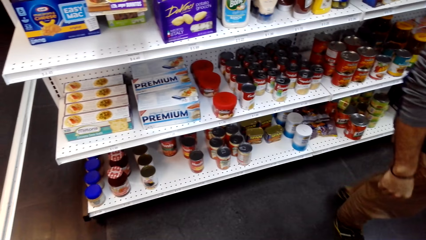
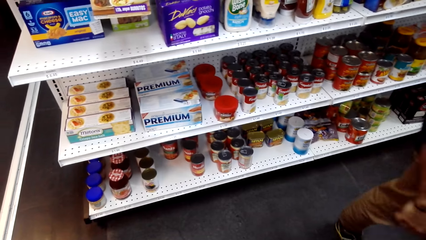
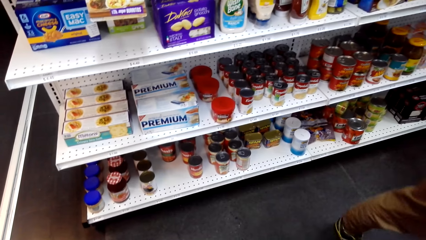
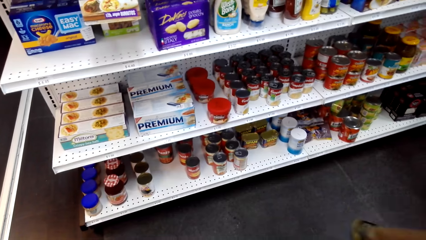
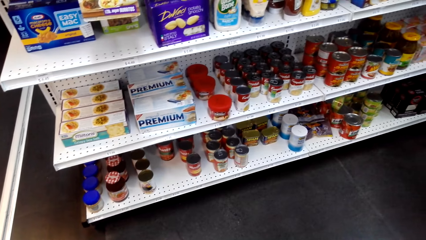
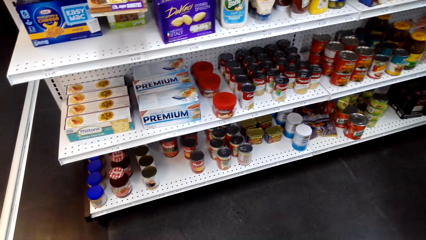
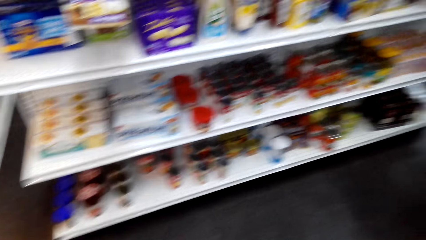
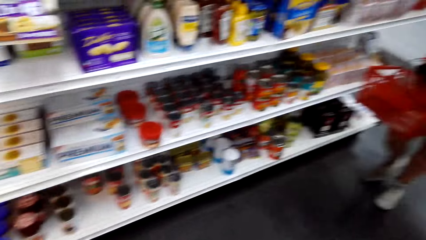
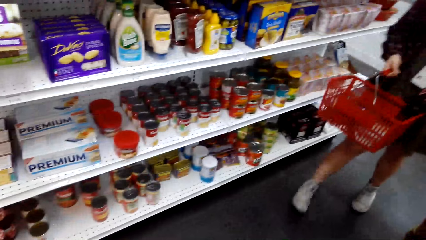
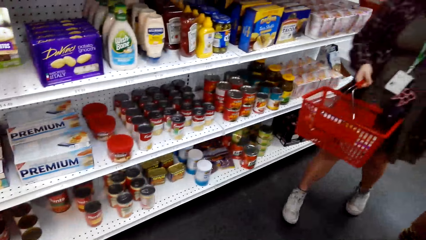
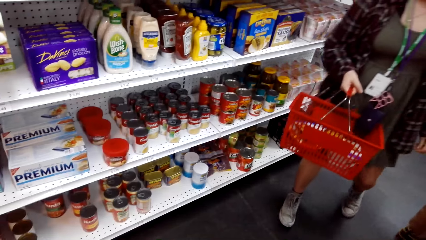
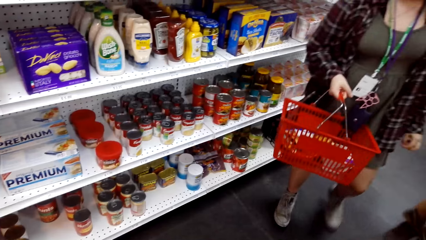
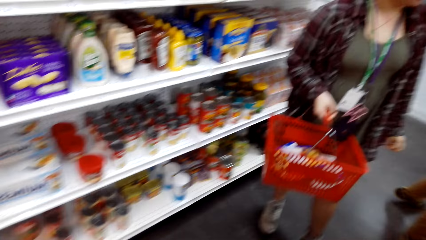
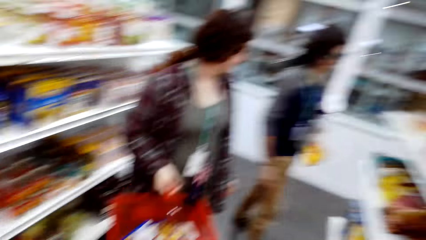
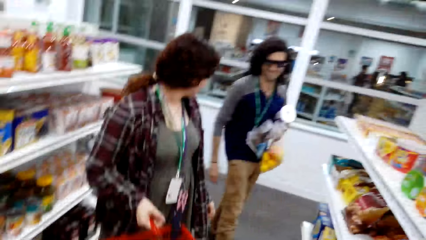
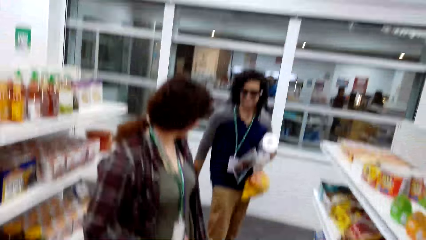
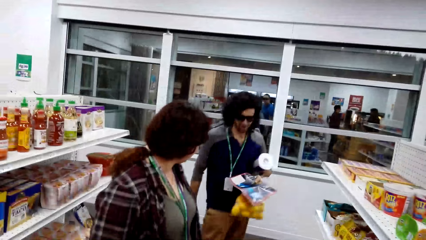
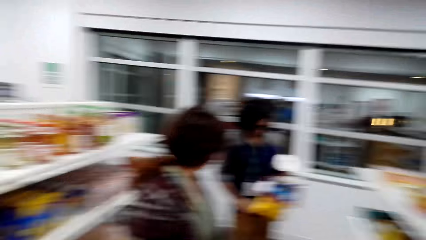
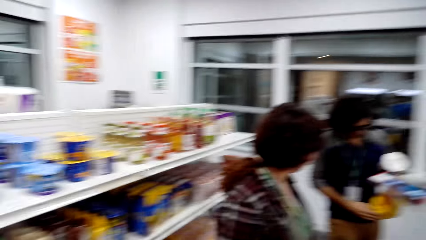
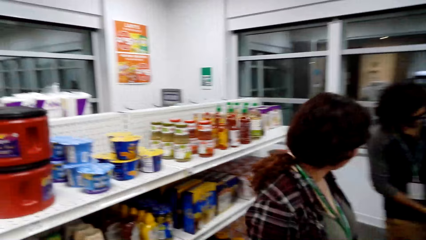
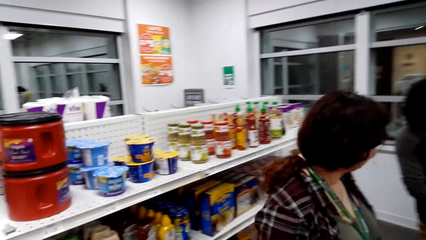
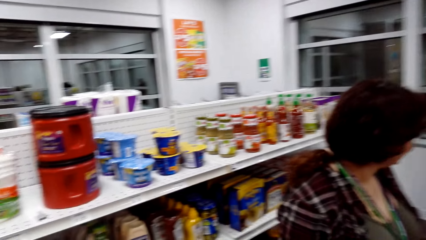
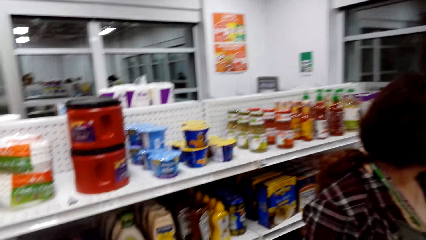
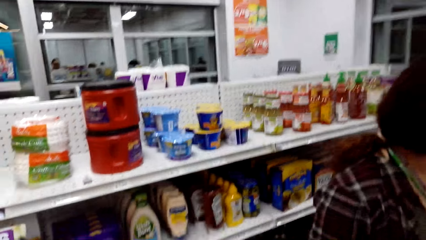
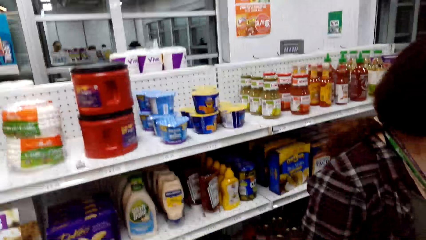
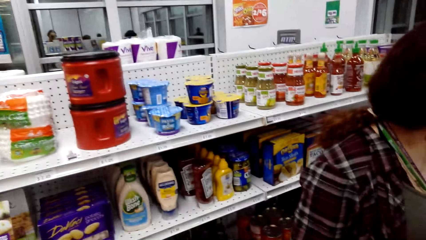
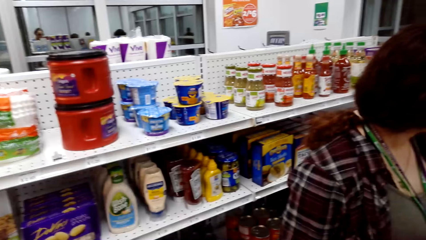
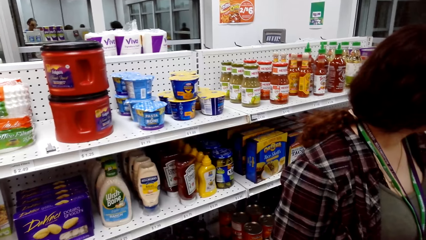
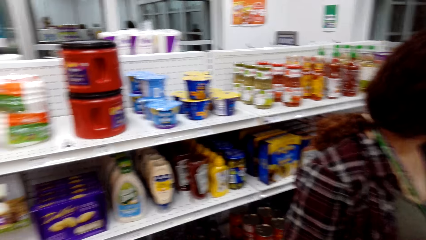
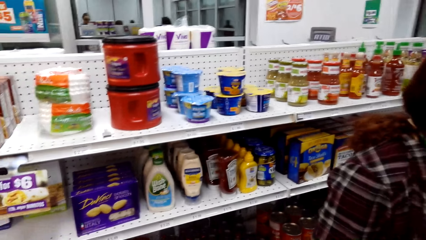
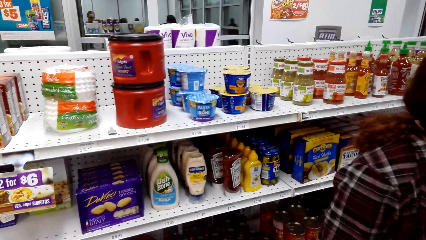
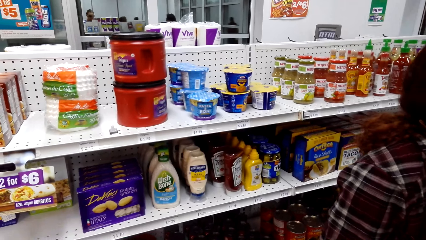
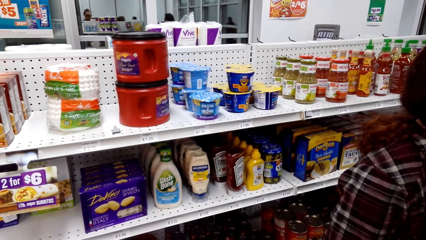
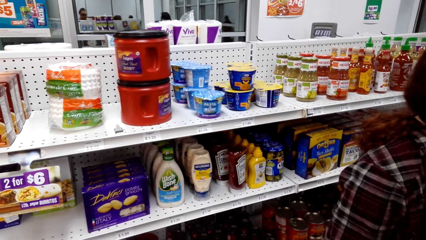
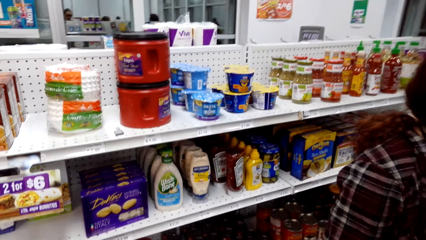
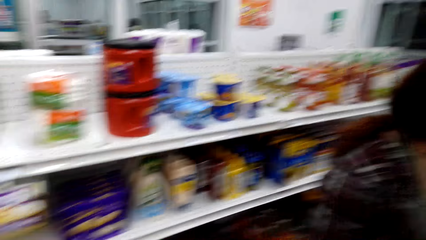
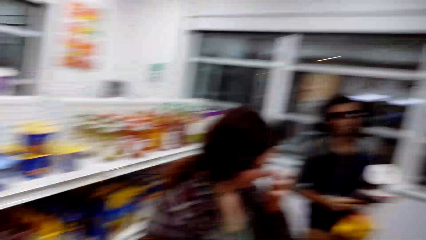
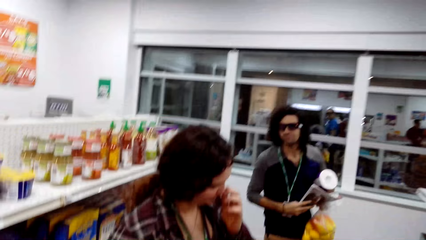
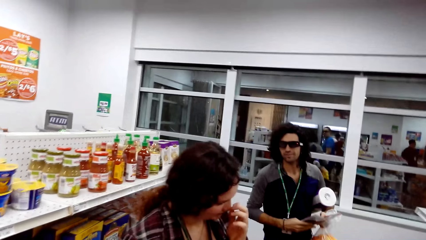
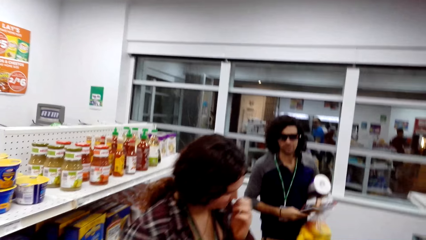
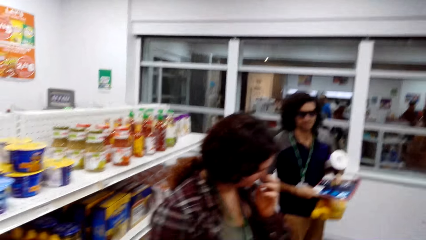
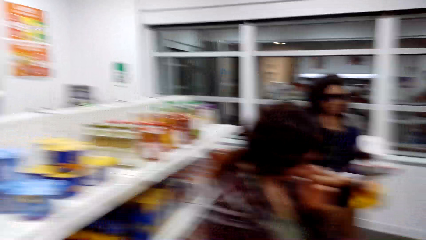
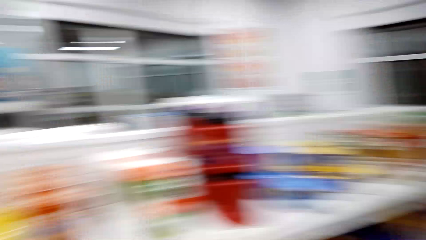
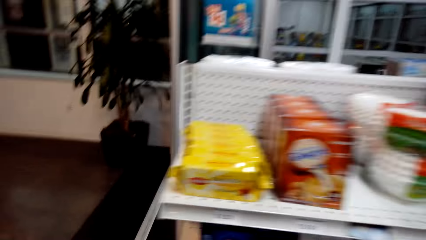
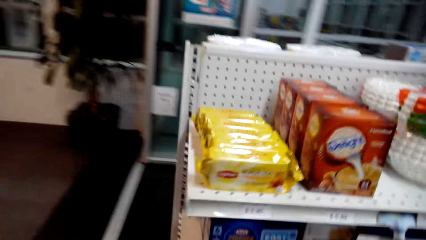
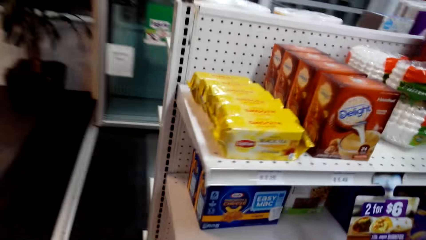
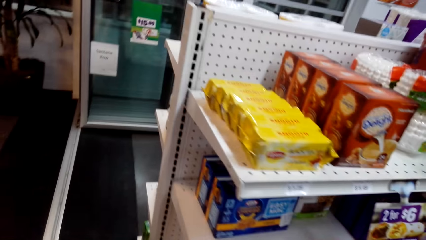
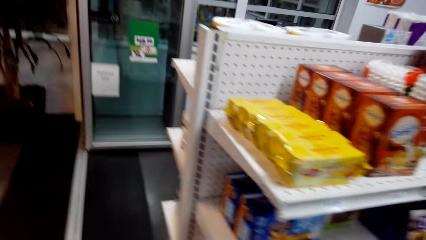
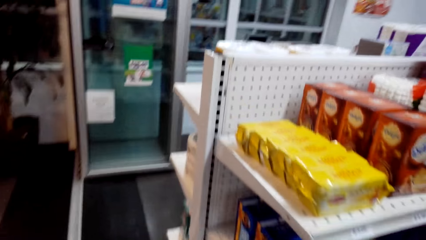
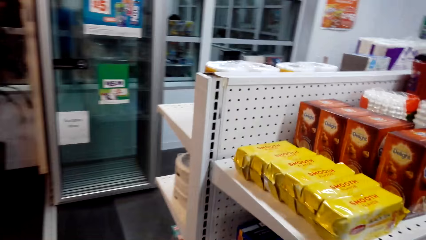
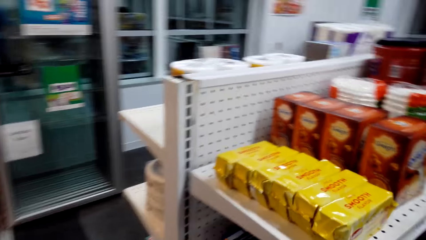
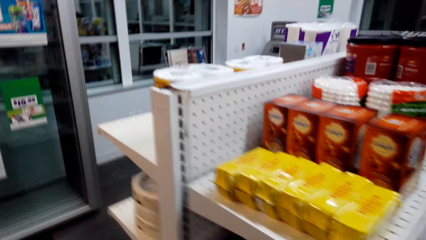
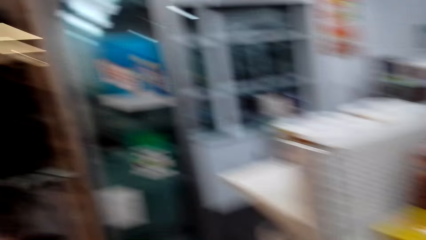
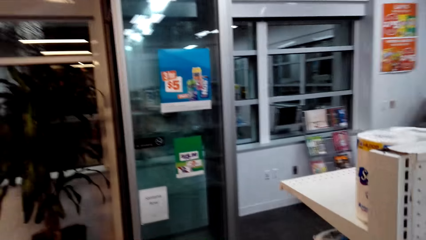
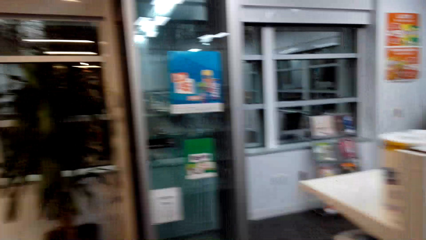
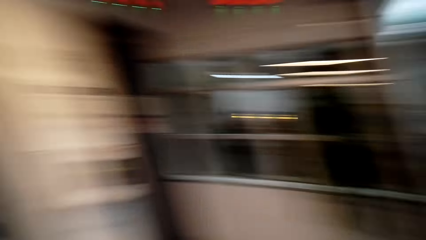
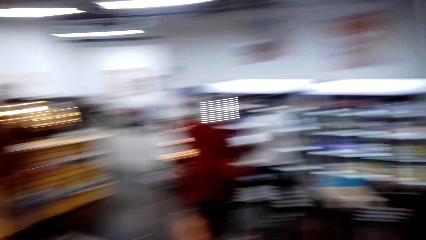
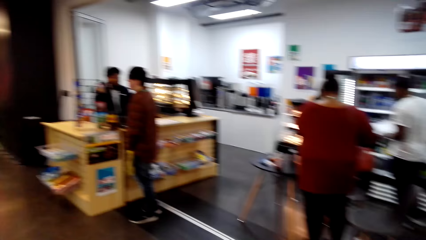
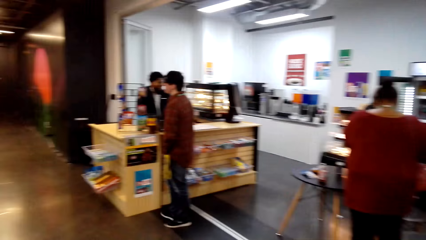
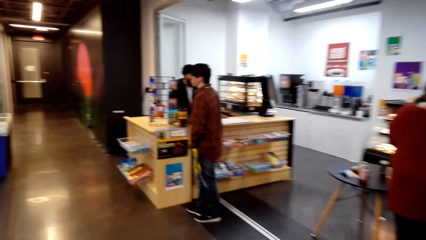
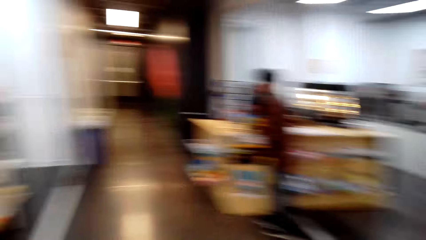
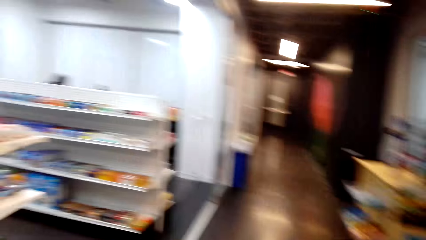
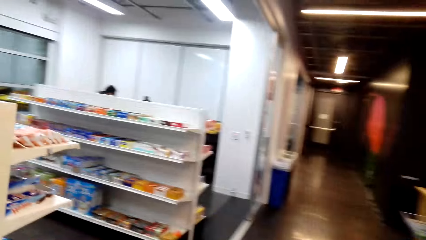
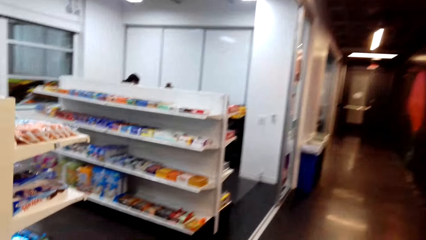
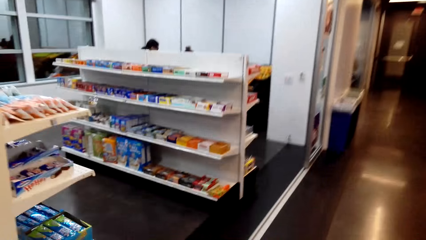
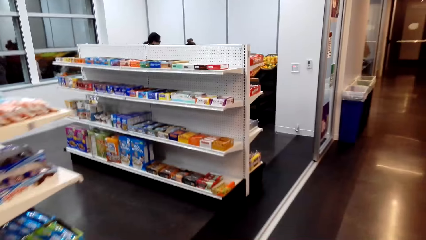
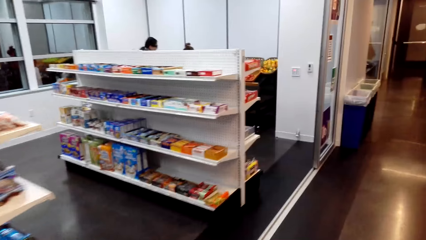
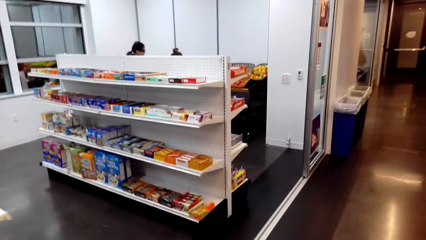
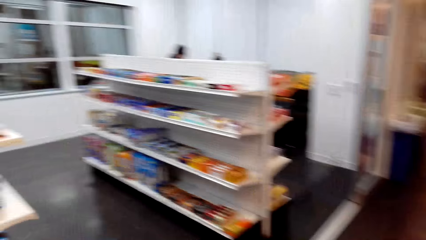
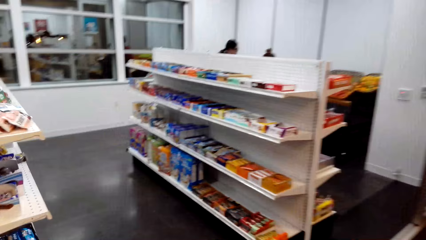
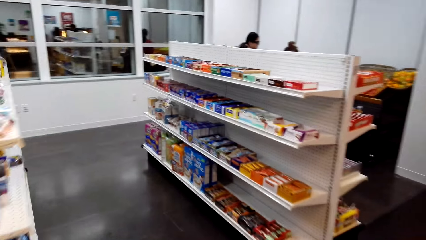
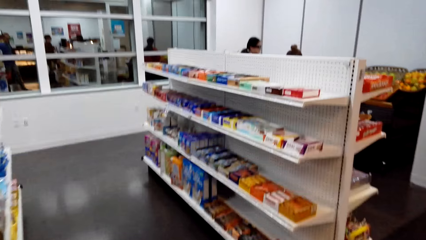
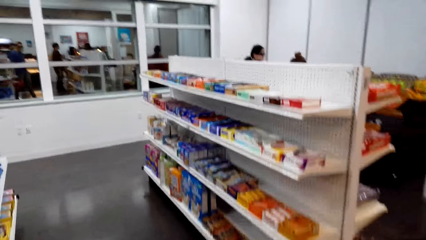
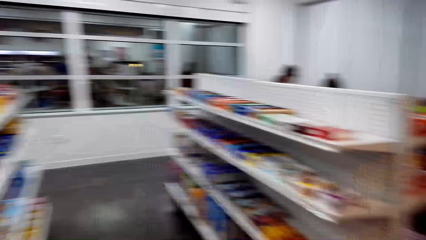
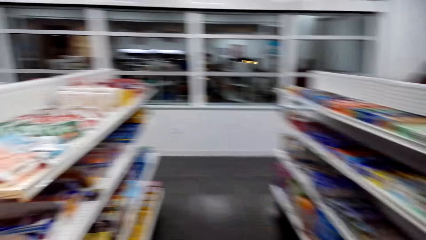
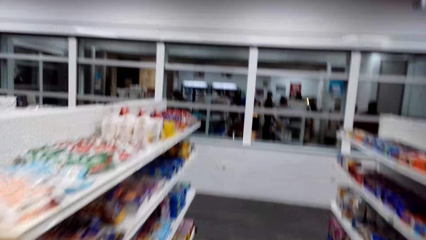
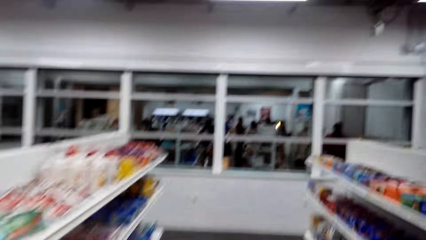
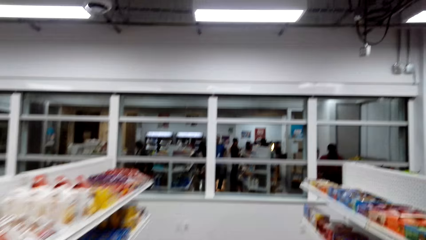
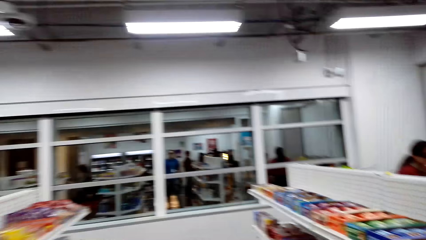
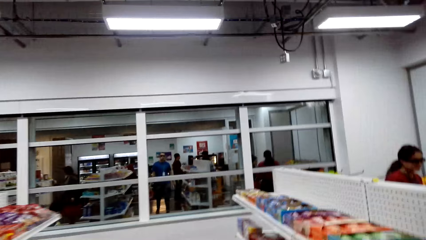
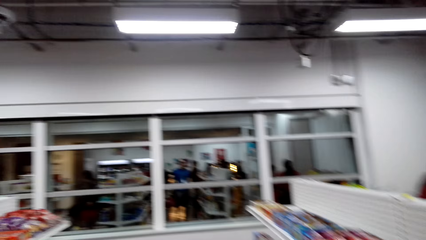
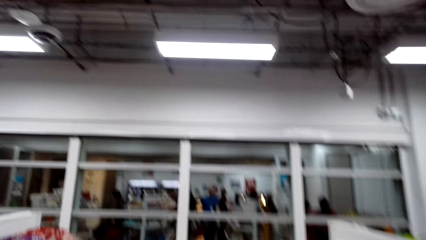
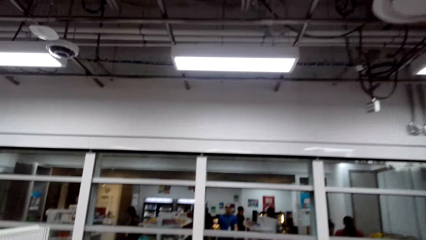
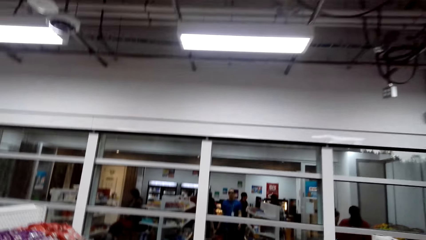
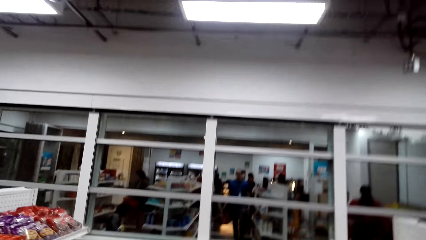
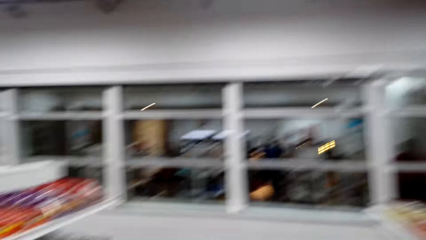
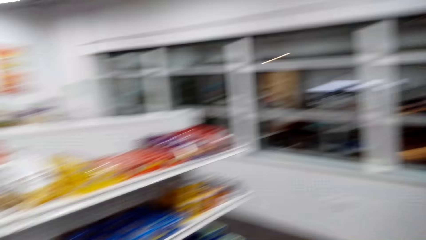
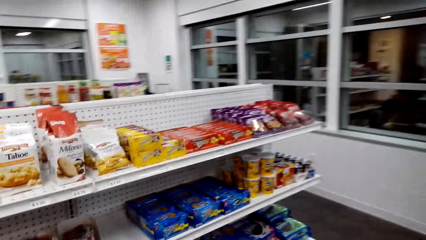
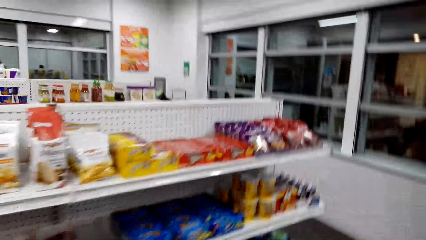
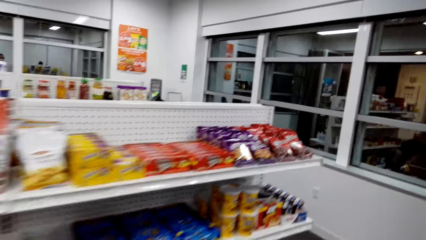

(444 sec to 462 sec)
A man walks around. A woman walks around. The man moves around. The man looks around. The woman scratches her face. The camera wearer walks around the supermarket. Another man stands at the counter.
